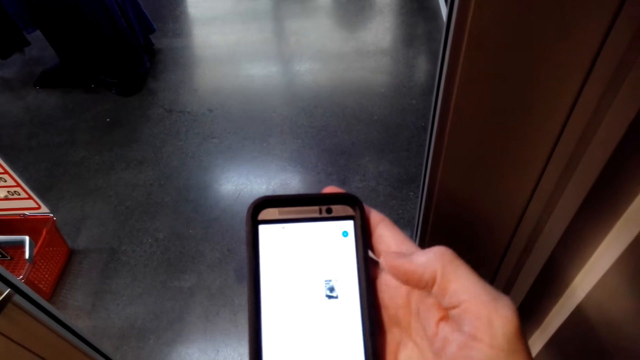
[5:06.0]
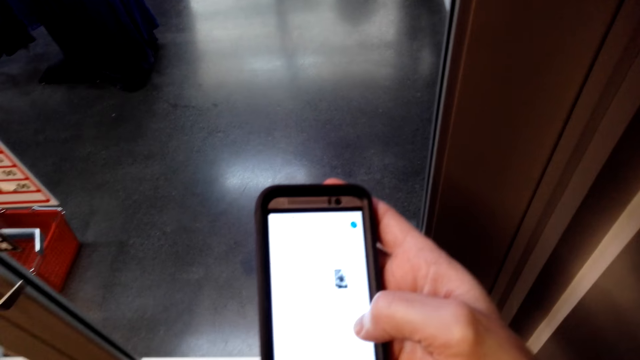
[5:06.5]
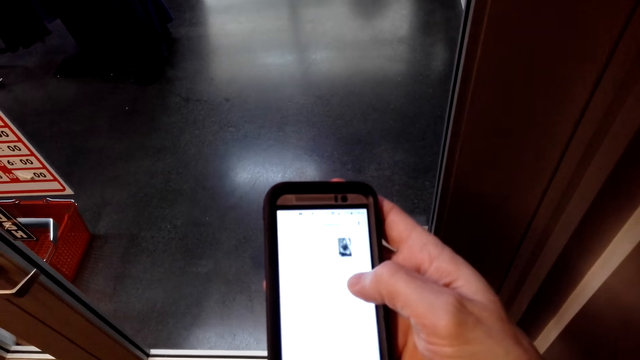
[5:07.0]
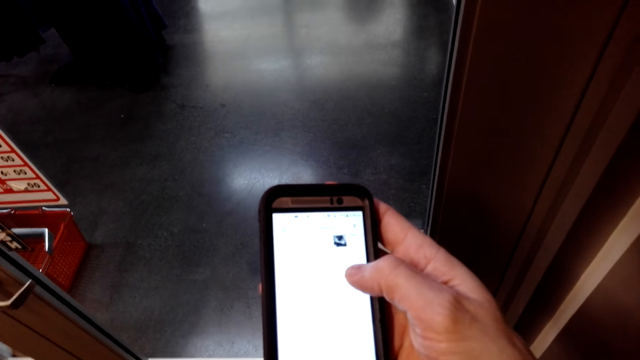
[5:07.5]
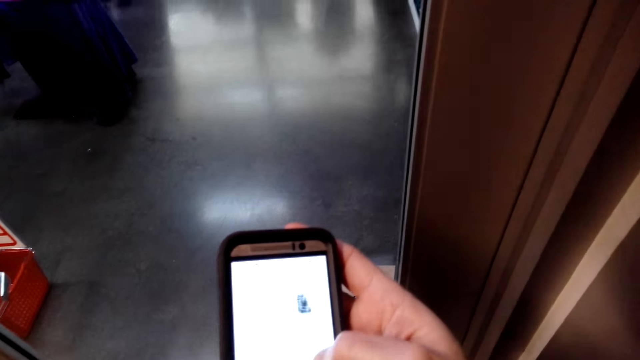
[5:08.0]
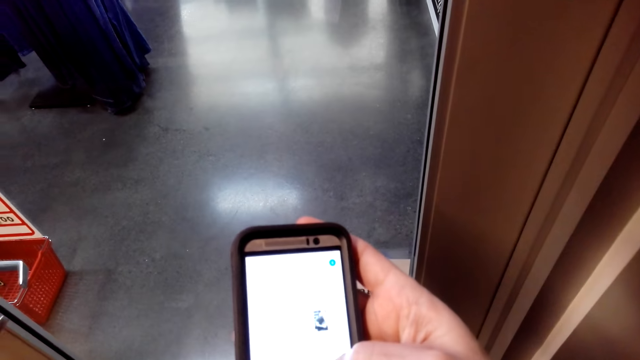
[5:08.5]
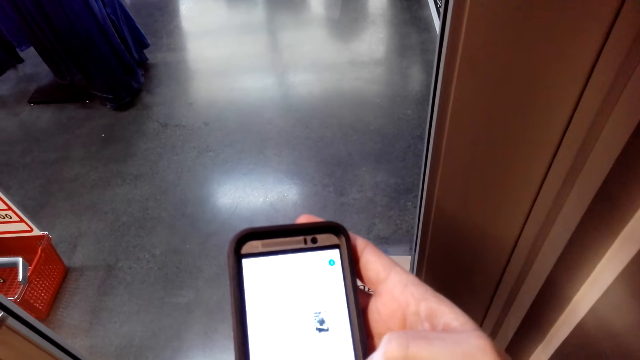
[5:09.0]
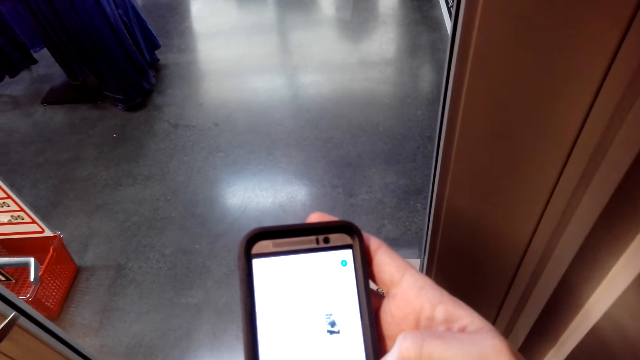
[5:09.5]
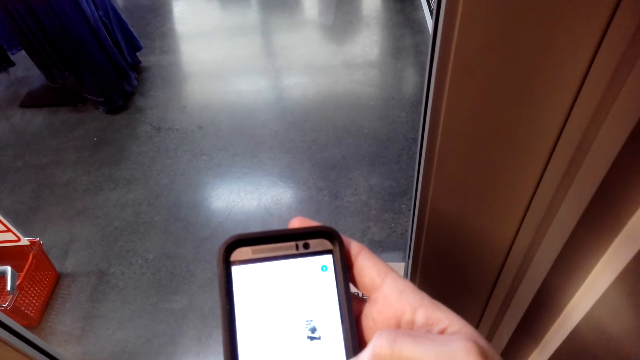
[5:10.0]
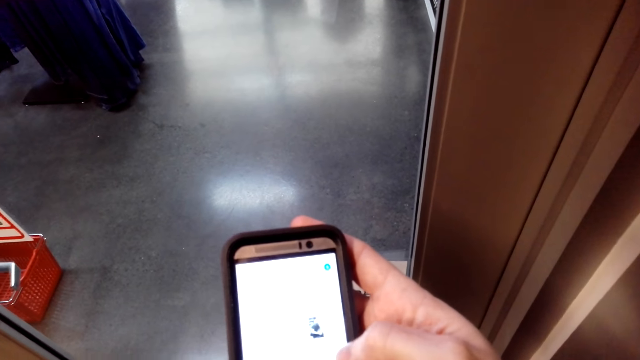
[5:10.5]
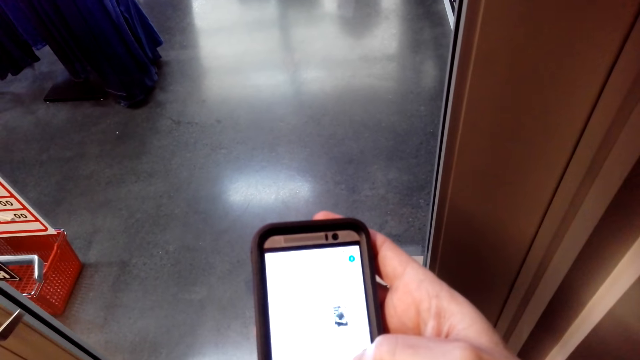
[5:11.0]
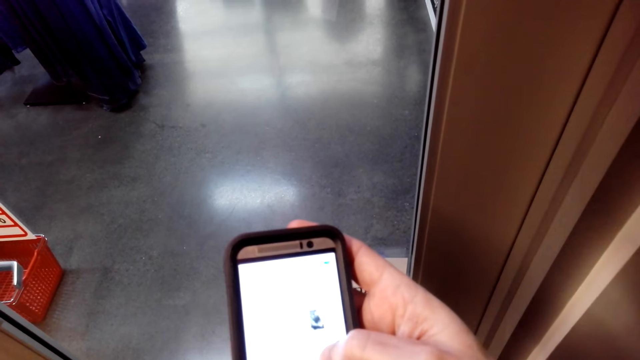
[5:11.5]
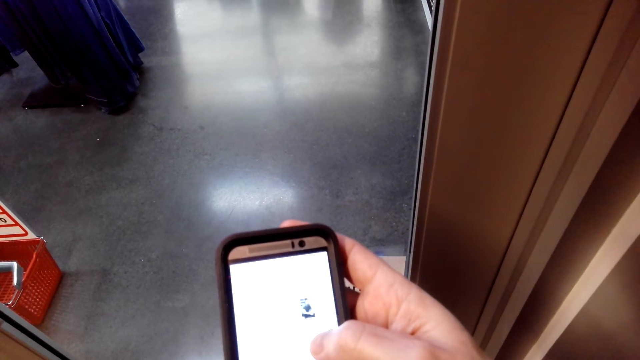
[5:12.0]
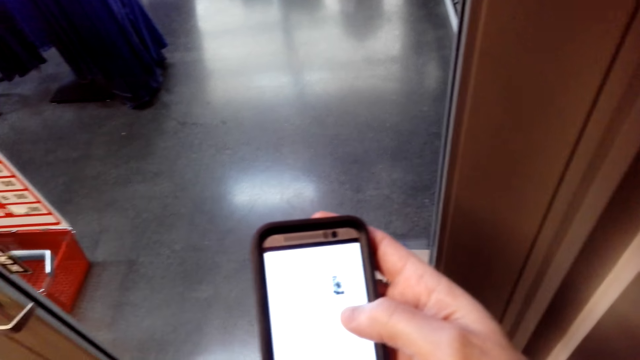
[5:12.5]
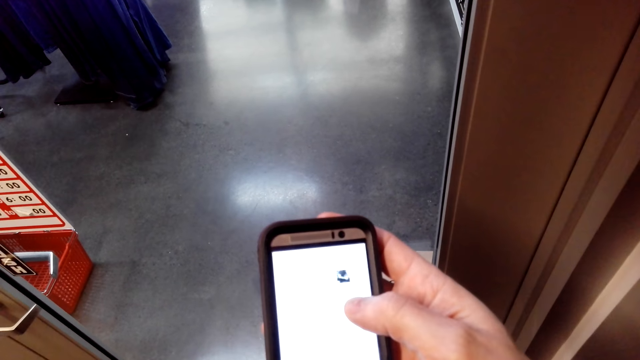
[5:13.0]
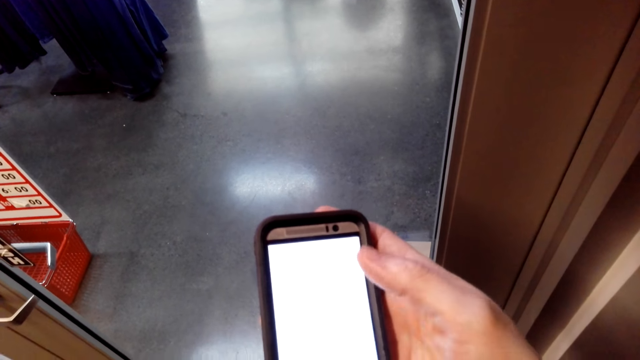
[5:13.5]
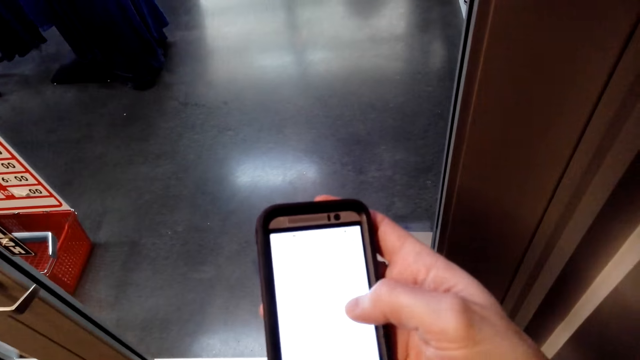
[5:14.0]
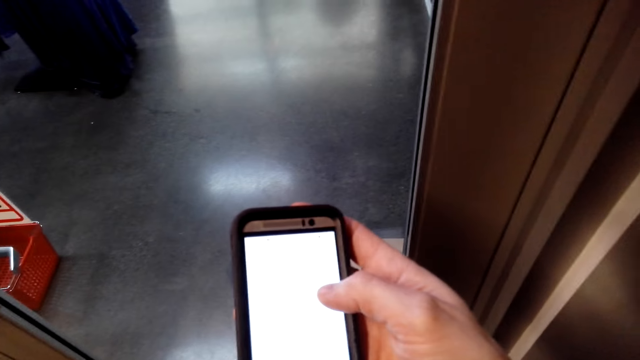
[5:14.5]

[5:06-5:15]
The camera wearer operates a phone. A man talks to the camera wearer.

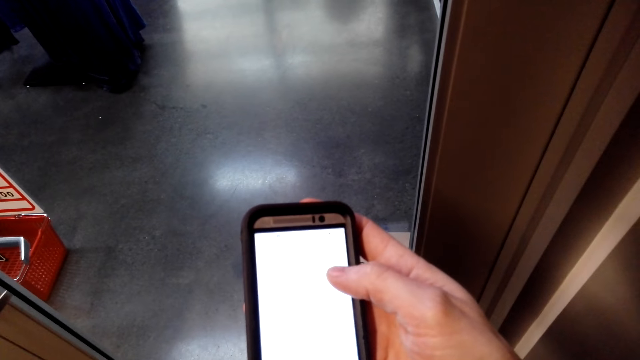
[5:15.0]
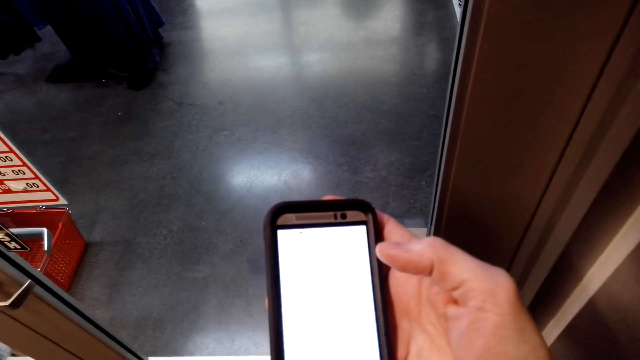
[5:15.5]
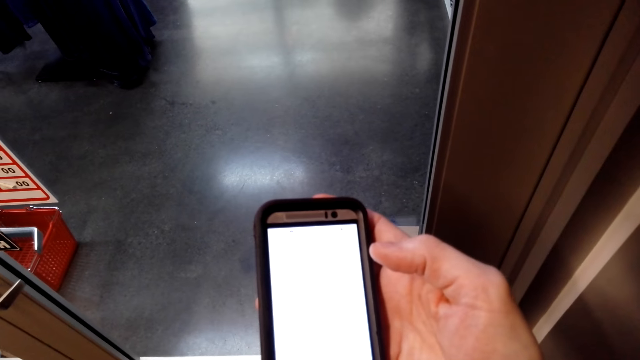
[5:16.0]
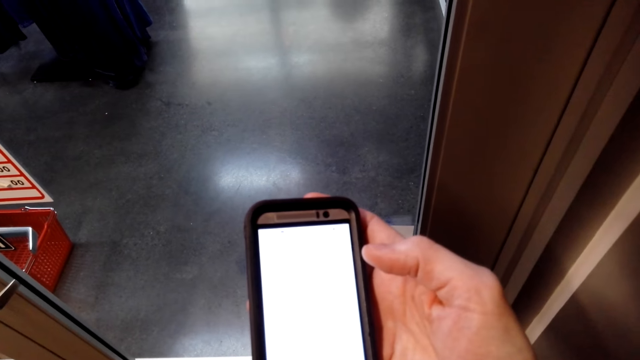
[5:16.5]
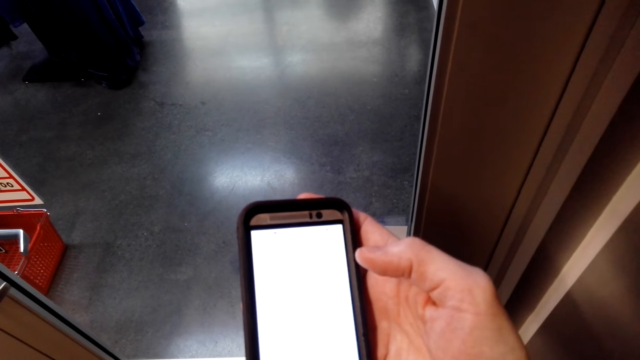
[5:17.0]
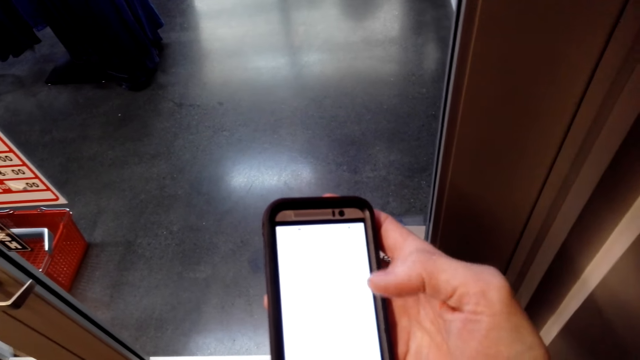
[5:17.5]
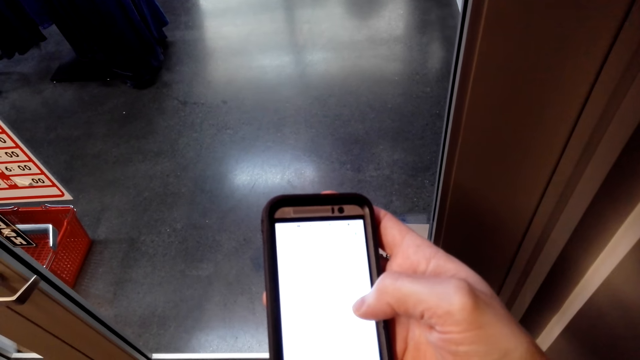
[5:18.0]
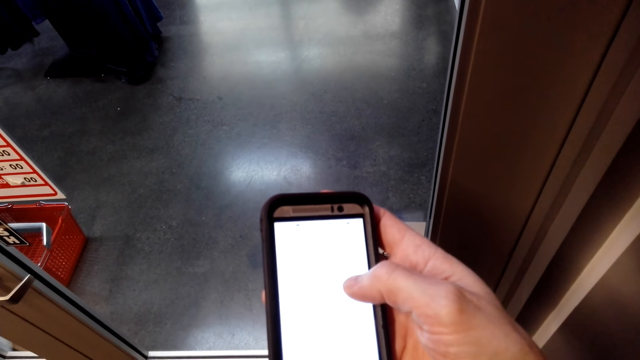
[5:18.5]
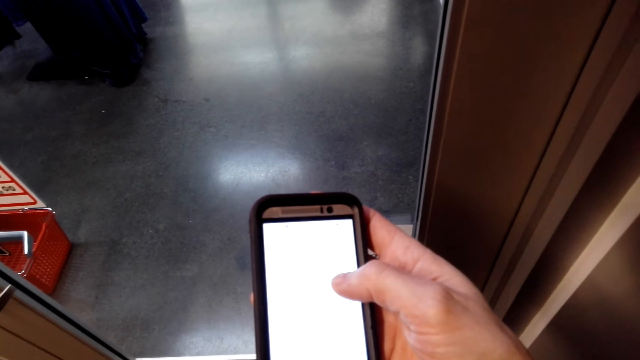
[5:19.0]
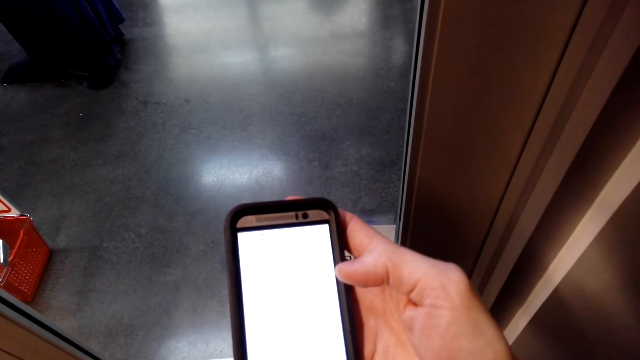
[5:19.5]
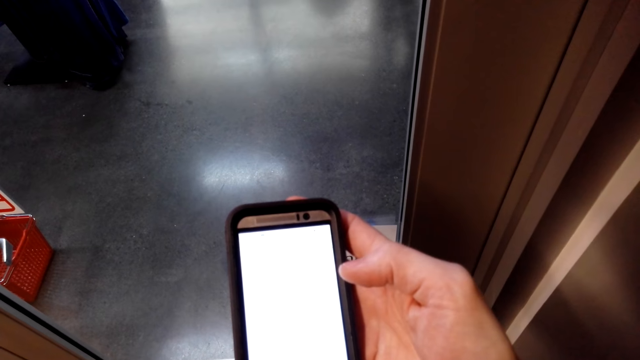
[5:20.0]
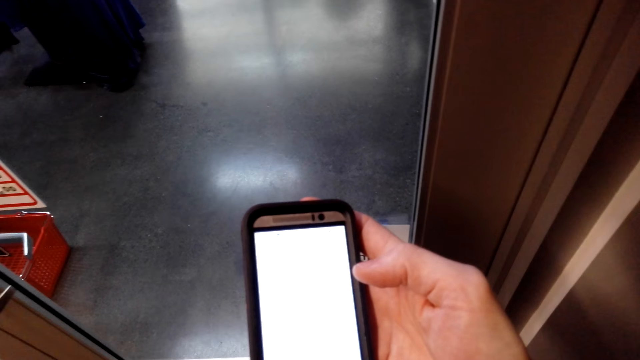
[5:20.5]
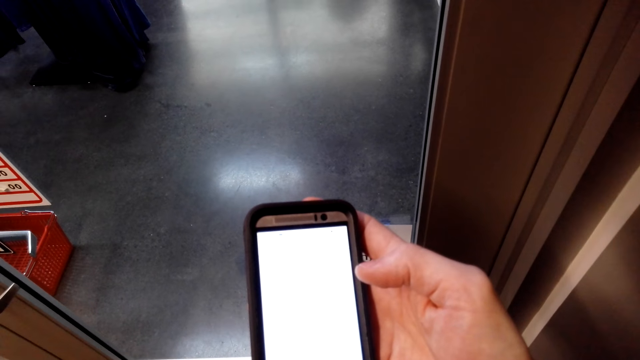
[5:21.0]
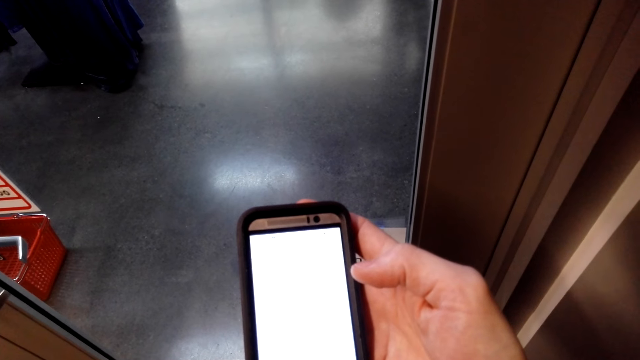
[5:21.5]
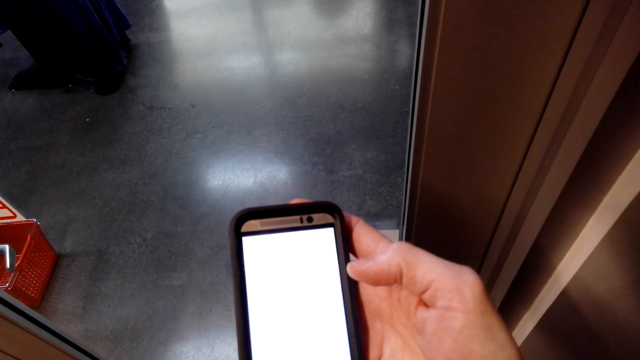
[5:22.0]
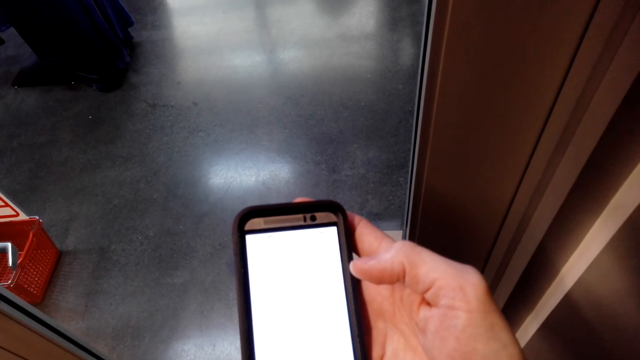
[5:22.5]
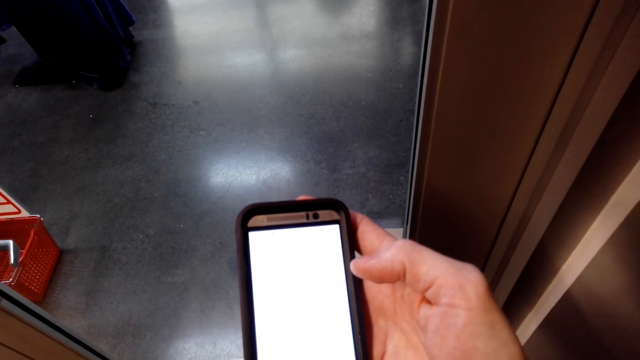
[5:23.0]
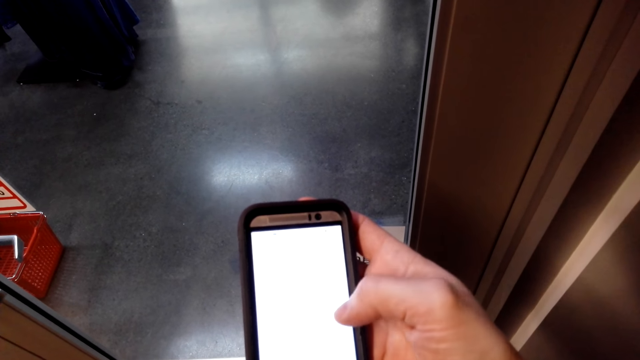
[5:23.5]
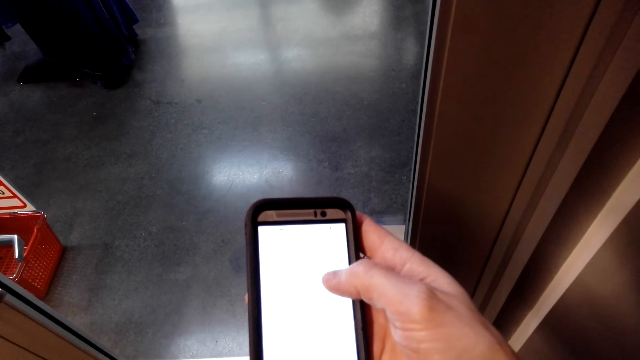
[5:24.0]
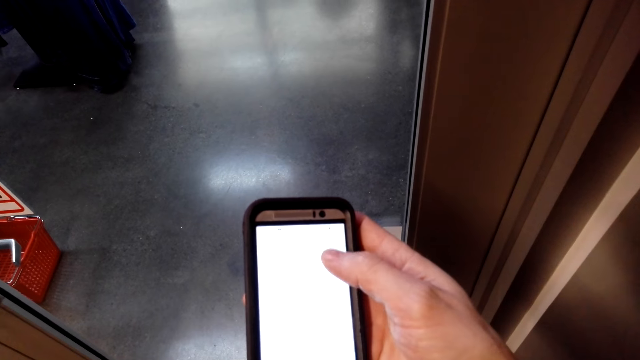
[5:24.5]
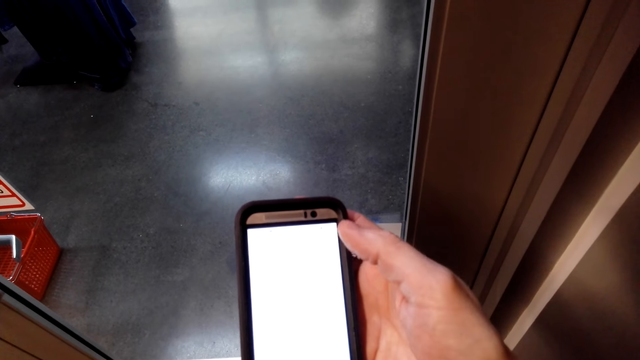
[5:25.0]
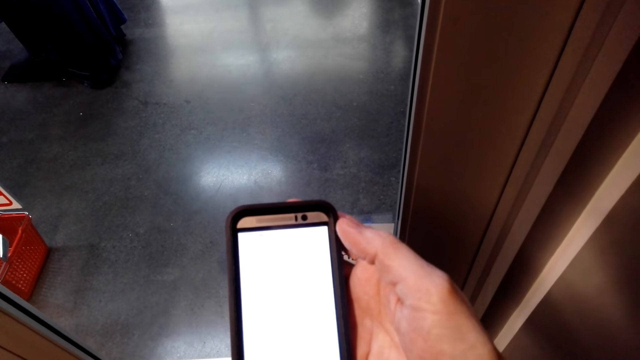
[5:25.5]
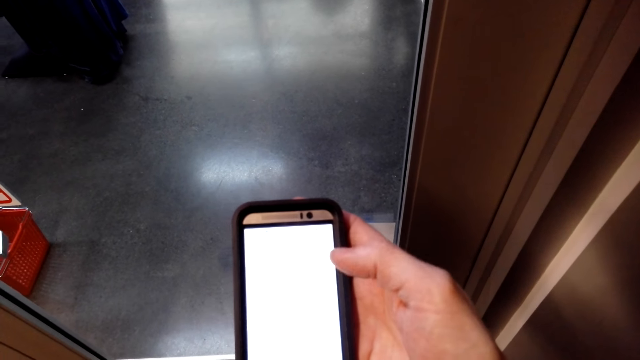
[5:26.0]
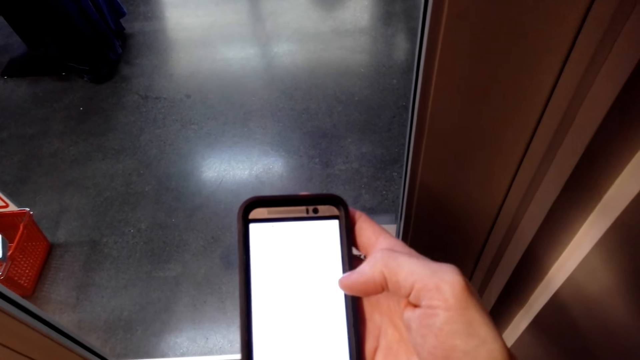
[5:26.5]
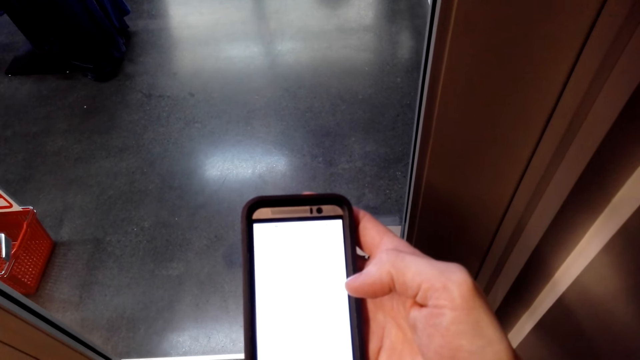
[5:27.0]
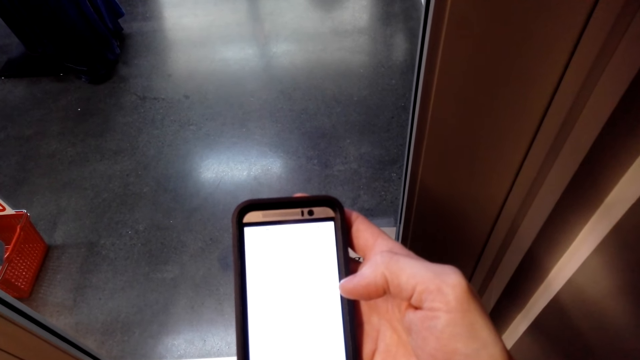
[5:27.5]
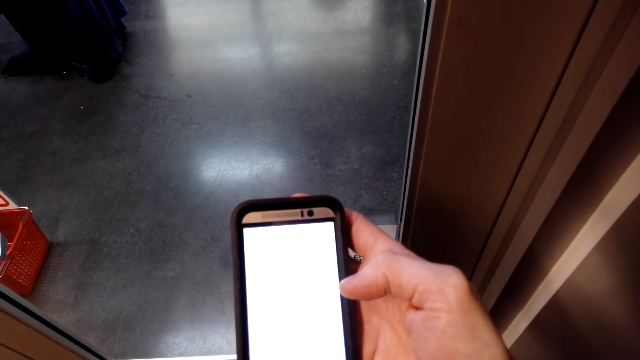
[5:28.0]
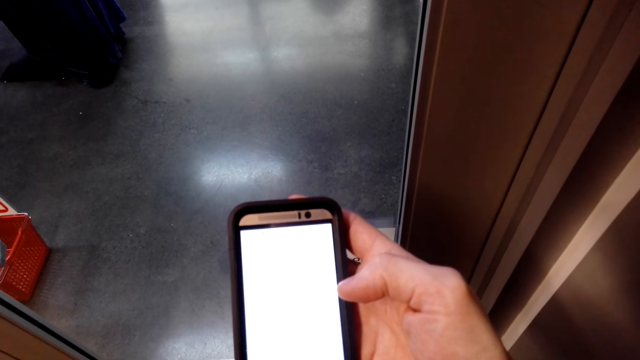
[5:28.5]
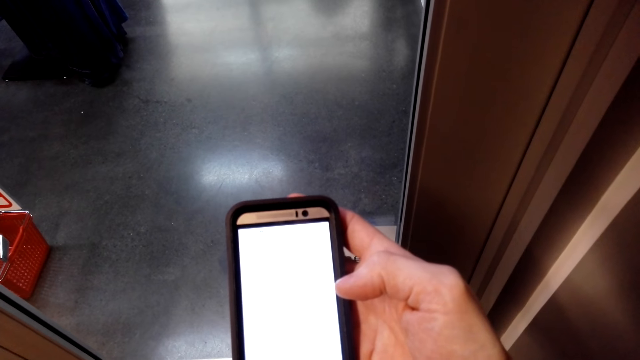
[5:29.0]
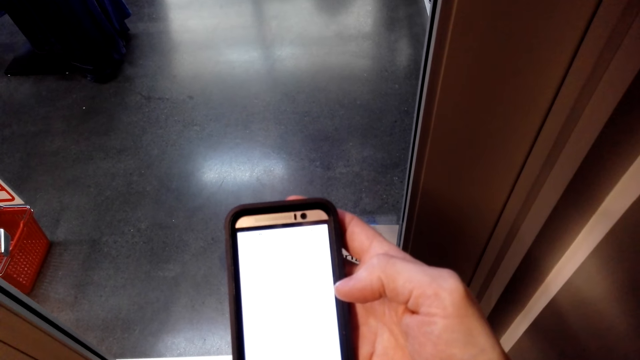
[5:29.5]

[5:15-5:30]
The camera wearer stares at a phone. They operate the phone.
